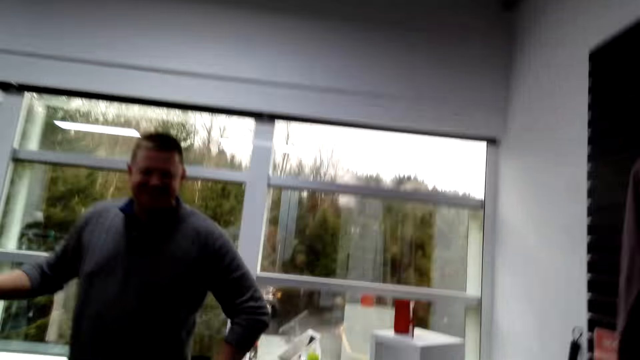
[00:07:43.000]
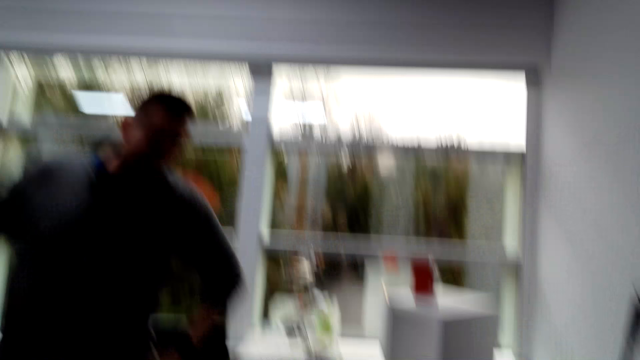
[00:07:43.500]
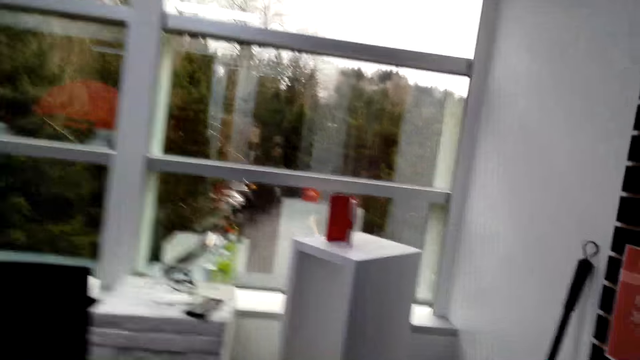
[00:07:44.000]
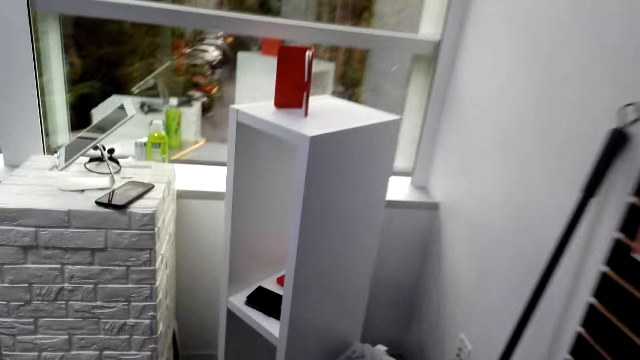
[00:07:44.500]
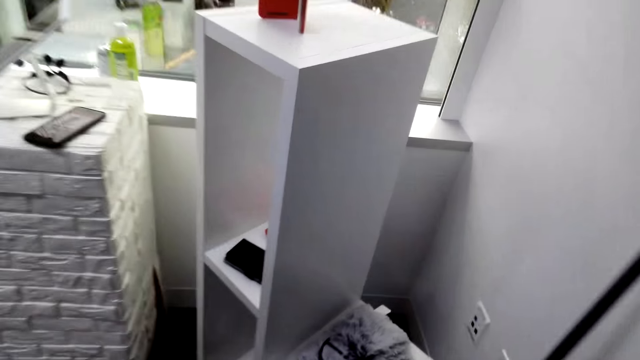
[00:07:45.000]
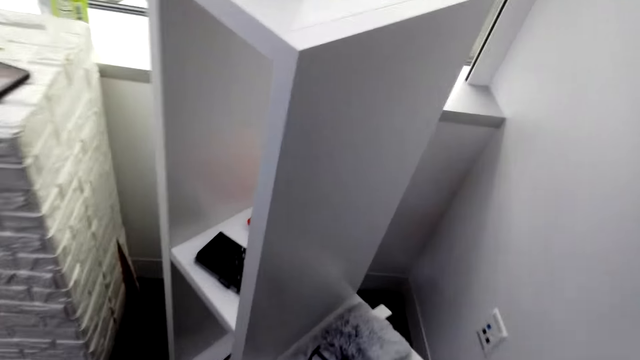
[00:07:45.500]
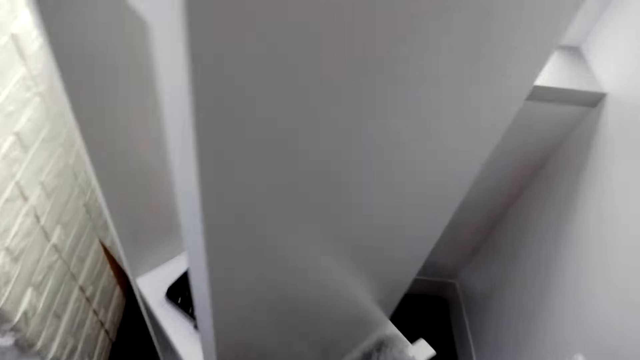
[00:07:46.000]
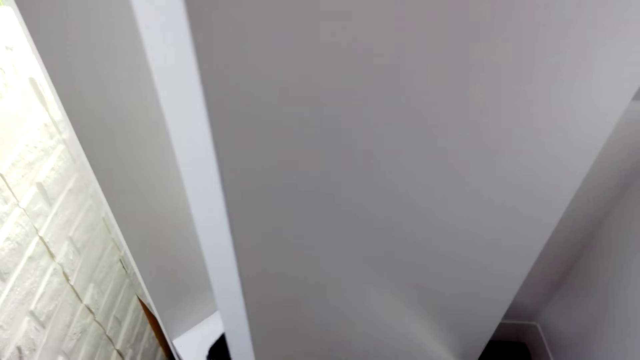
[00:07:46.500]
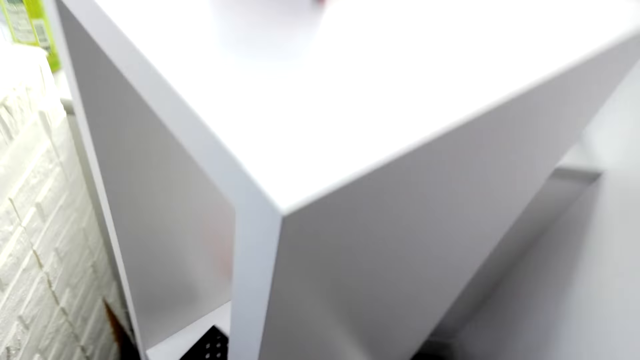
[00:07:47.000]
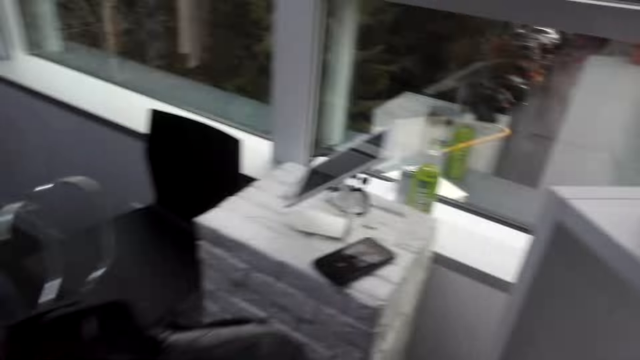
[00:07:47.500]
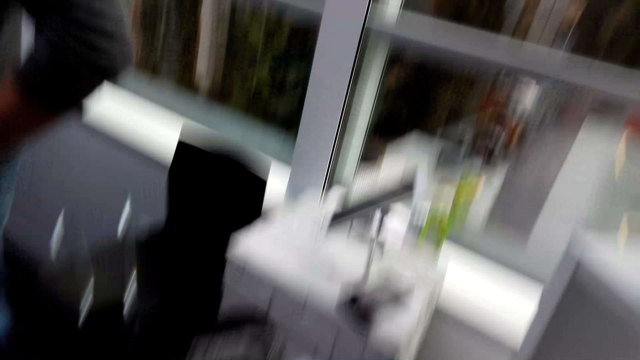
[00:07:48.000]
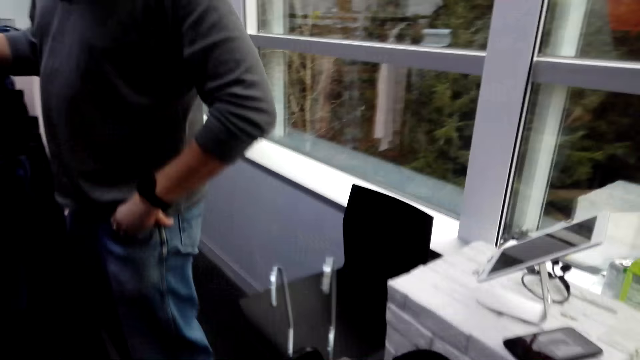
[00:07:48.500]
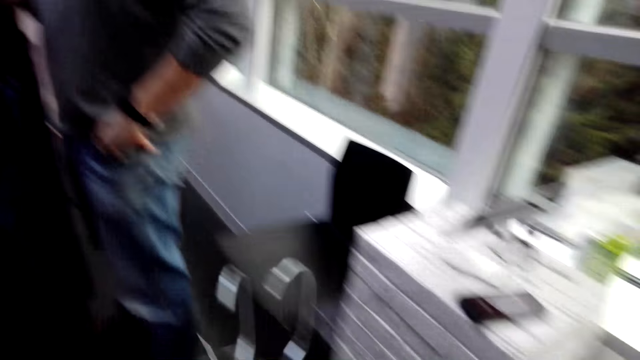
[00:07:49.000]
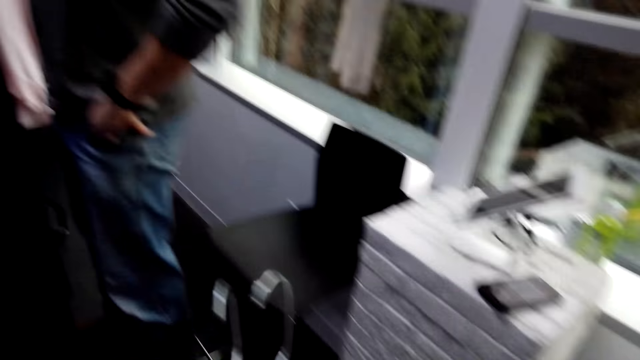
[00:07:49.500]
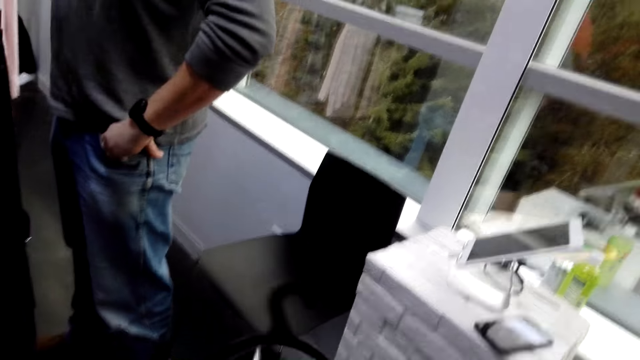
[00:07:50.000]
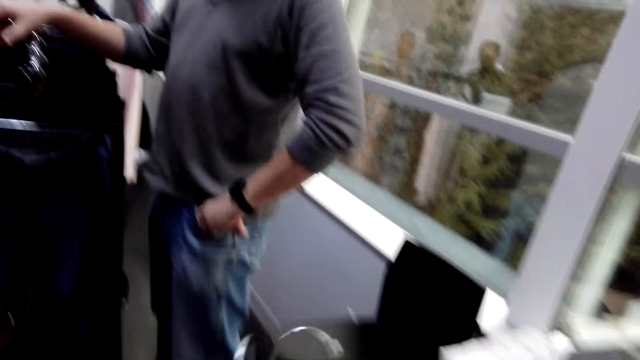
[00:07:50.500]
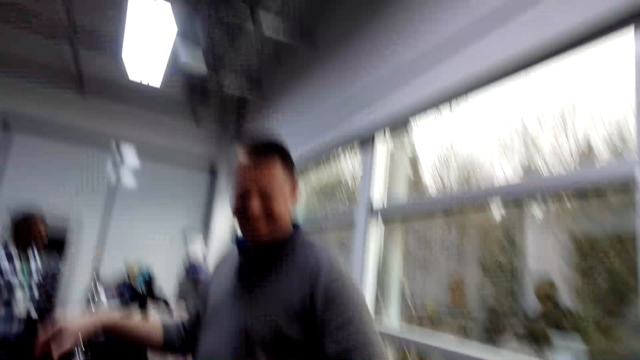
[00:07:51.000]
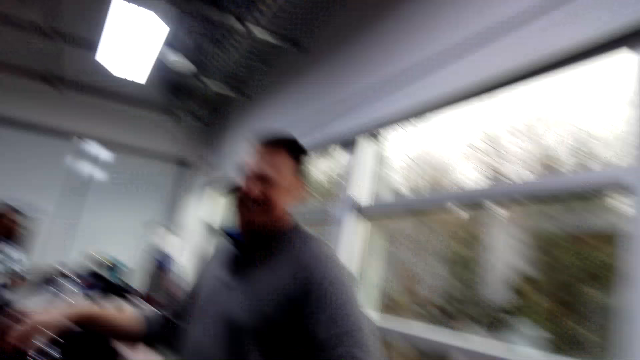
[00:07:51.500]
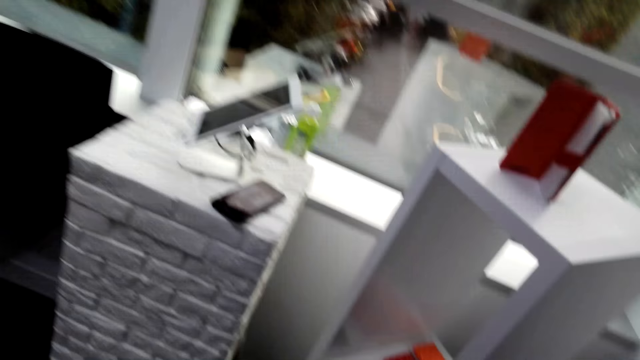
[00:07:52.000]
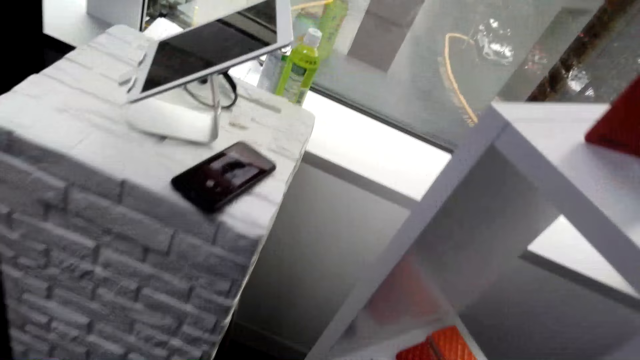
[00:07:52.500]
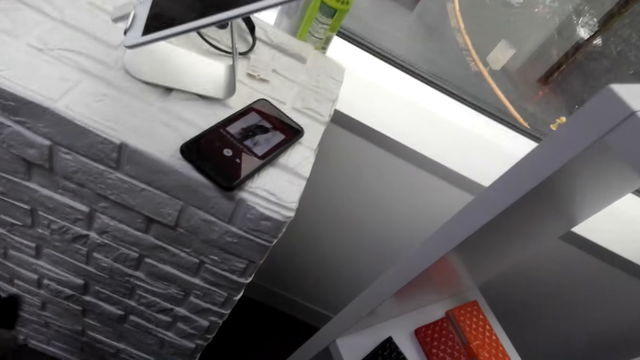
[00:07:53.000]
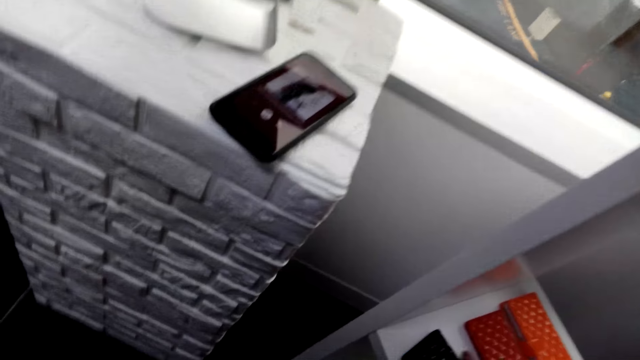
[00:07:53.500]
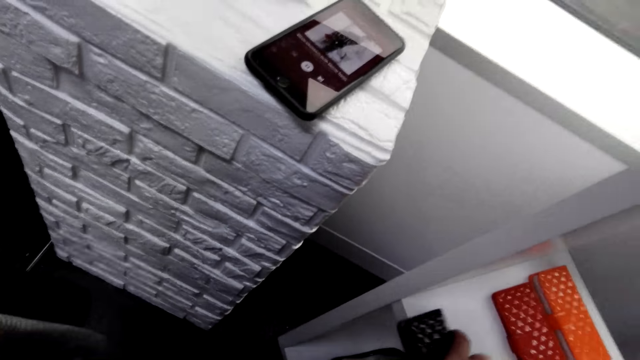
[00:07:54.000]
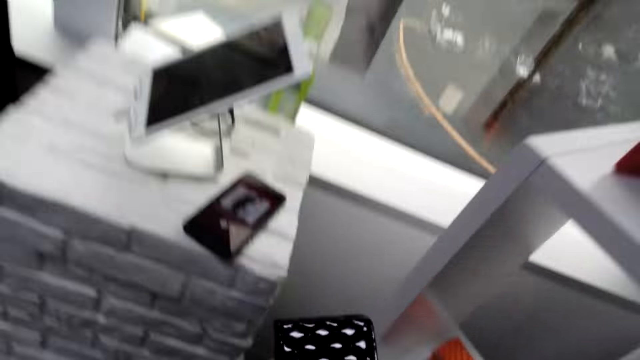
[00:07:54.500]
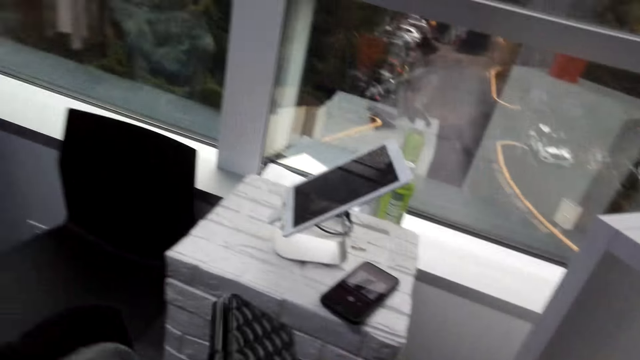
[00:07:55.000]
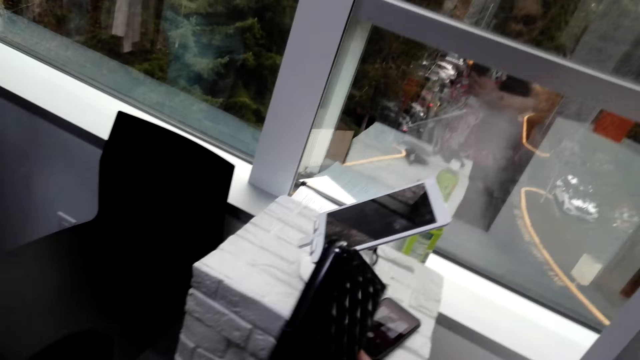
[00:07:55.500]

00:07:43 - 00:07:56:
The camera wearer looks around. A man moves the body. The man laughs. The camera wearer looks around.

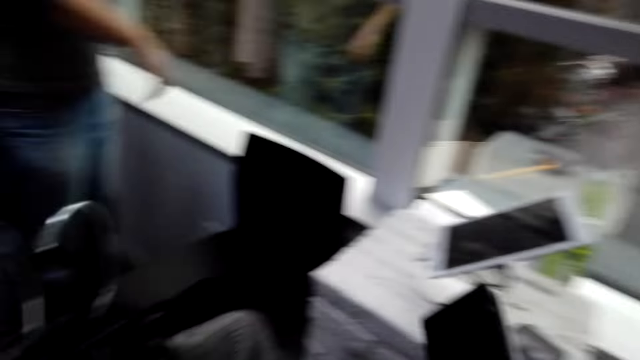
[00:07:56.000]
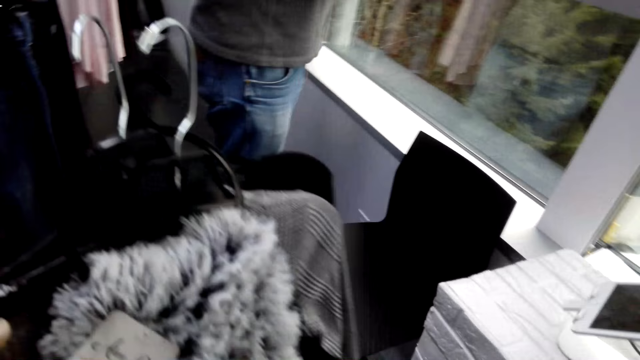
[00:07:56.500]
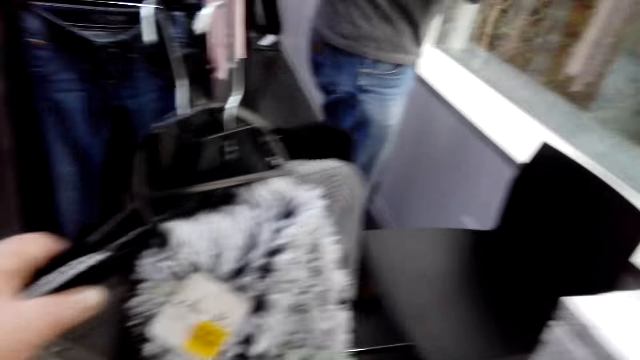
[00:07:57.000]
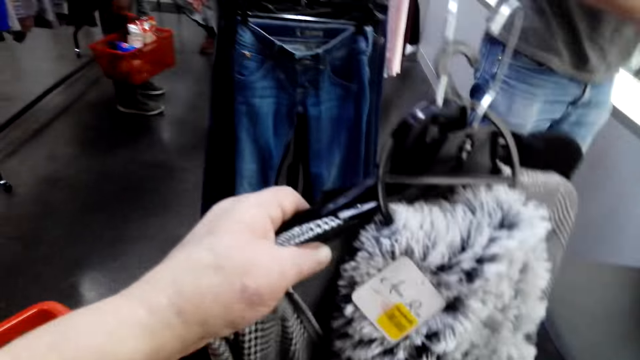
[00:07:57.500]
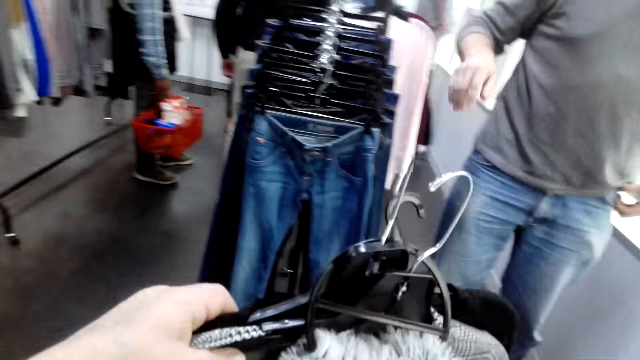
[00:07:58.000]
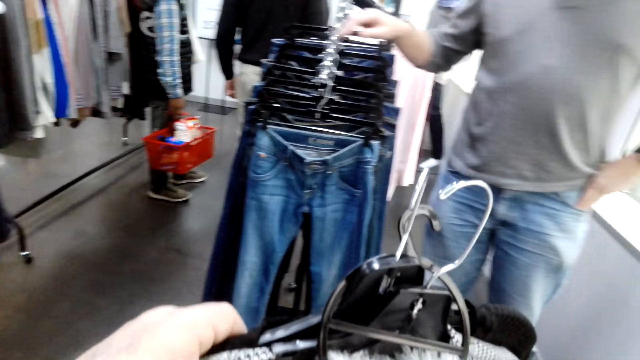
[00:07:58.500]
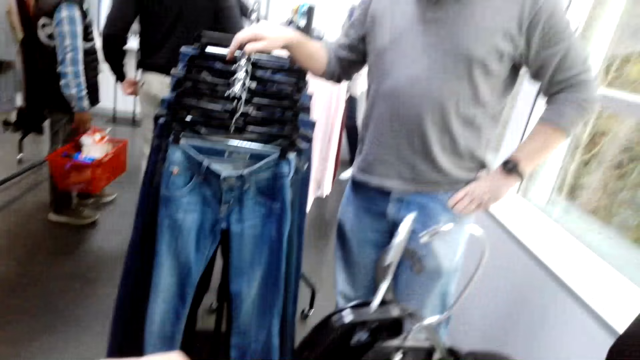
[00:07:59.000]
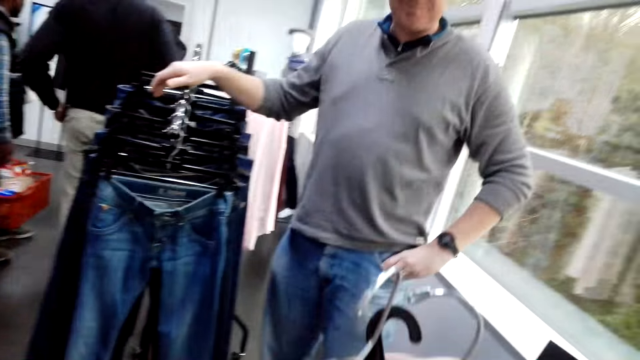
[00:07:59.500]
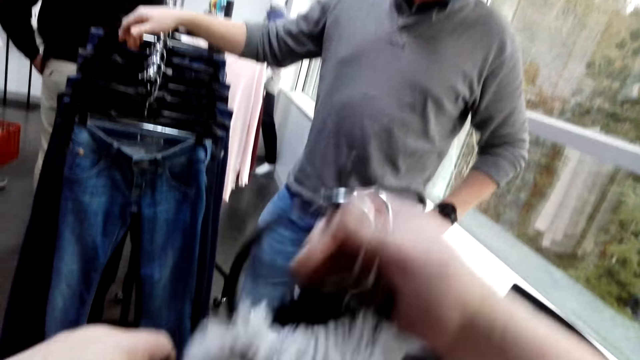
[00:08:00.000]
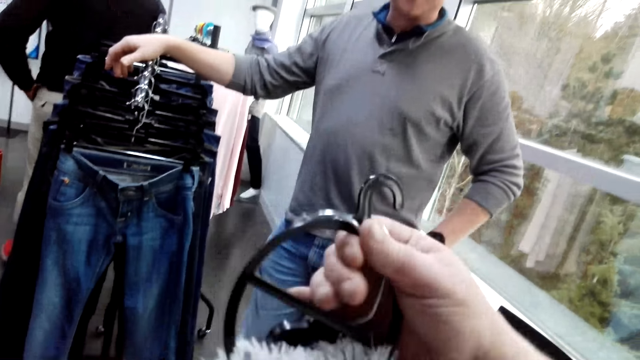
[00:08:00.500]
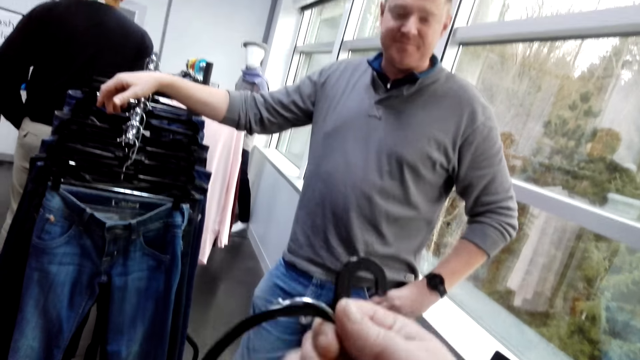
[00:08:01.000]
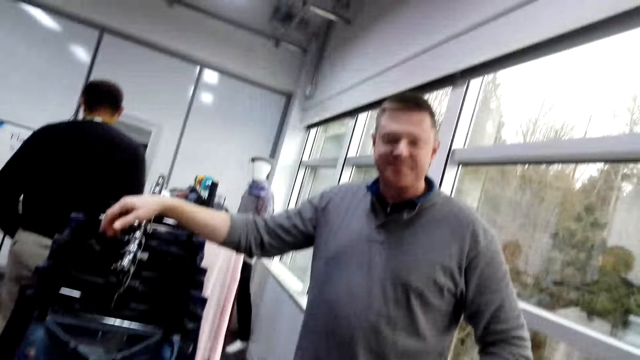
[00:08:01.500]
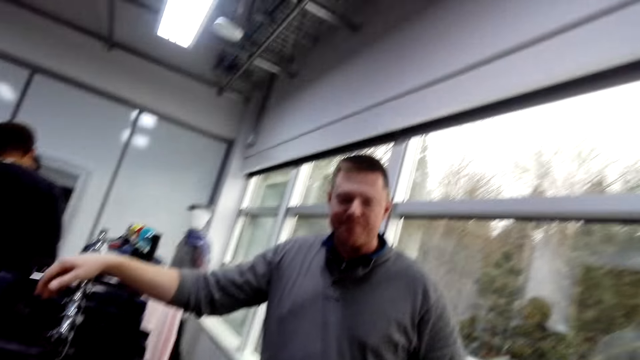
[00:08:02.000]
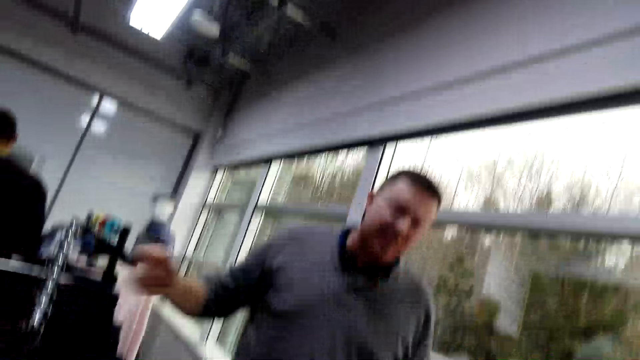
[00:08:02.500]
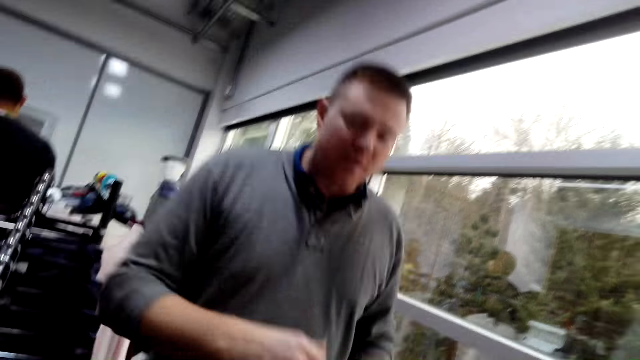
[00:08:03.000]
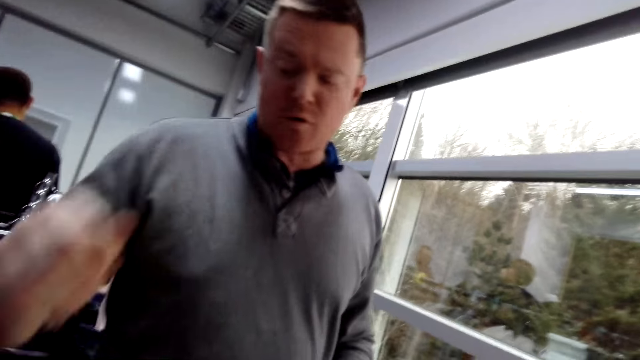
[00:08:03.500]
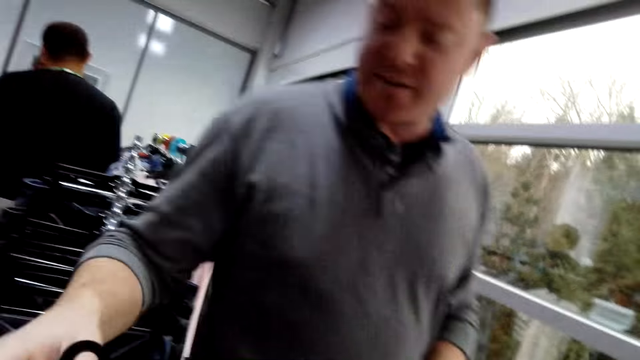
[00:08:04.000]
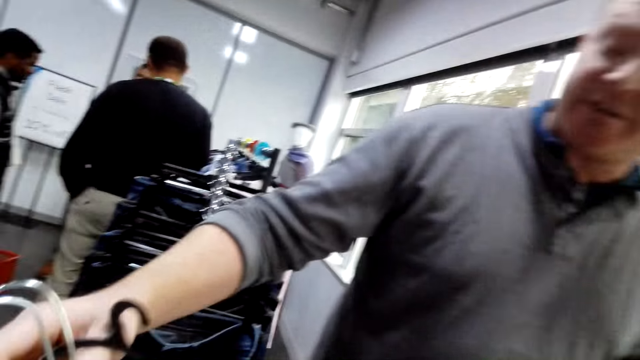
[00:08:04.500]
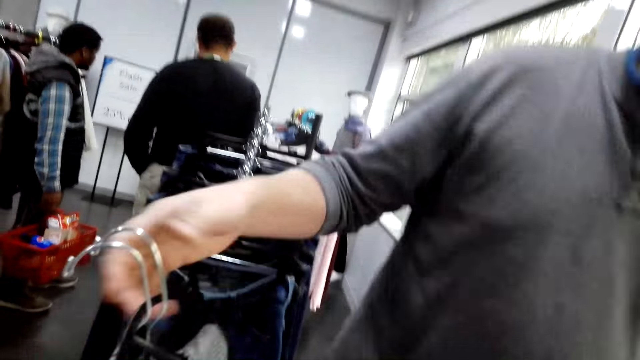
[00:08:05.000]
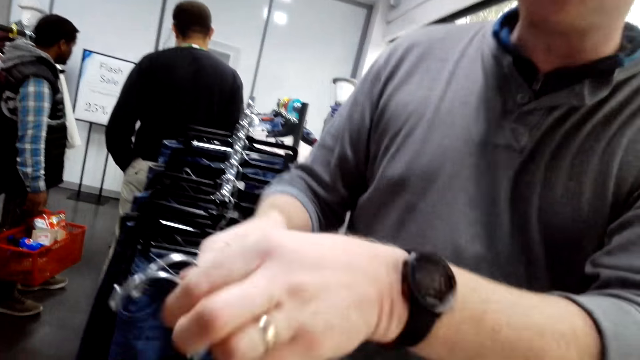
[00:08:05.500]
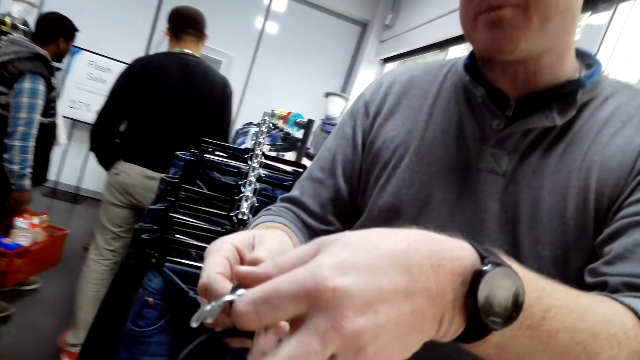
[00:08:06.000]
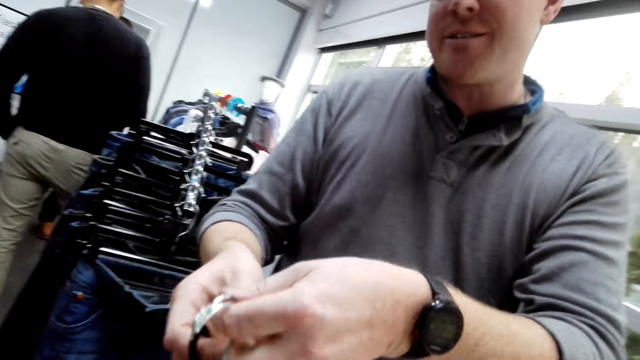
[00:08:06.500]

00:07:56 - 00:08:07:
The camera wearer lifts the hangers. A man talks. The man moves the hand. The camera wearer talks to the man.
